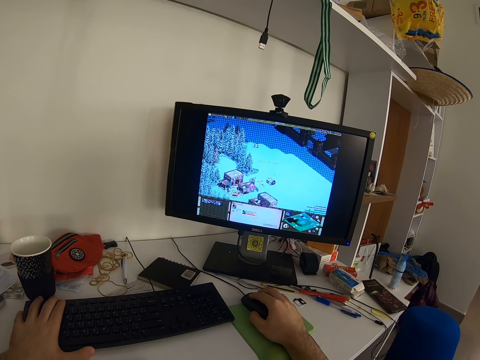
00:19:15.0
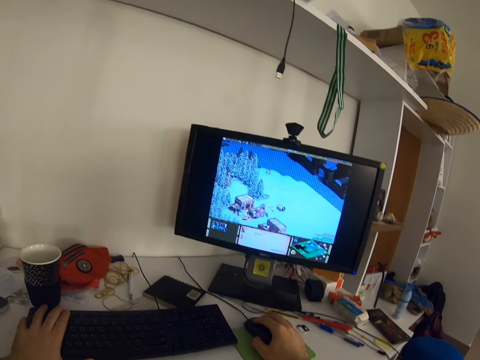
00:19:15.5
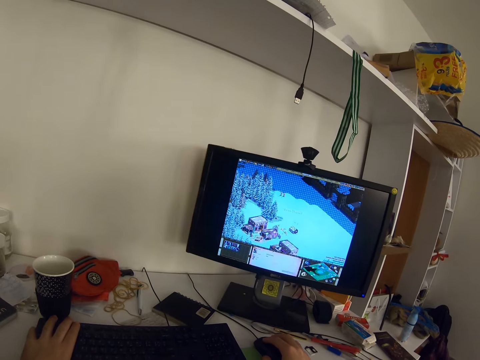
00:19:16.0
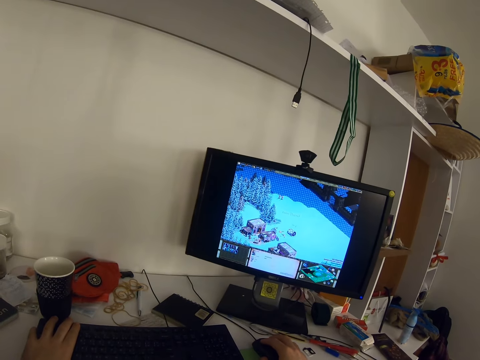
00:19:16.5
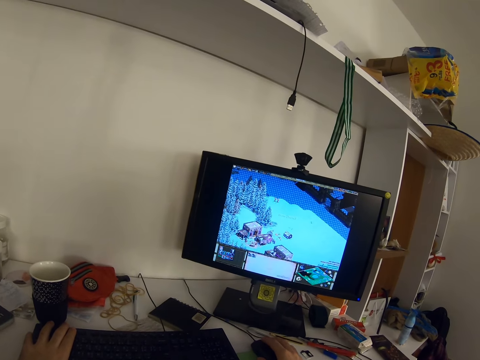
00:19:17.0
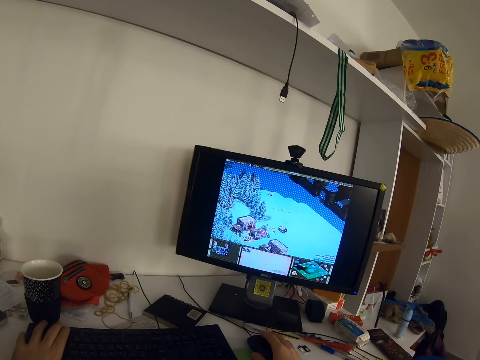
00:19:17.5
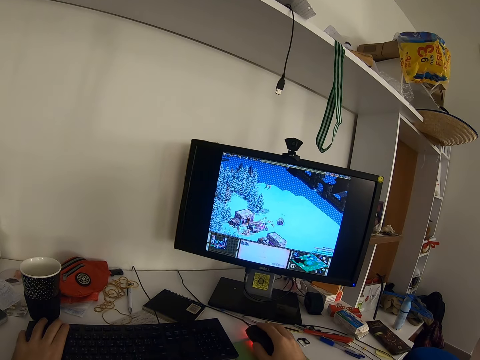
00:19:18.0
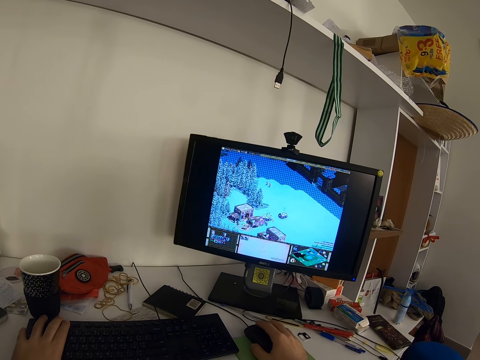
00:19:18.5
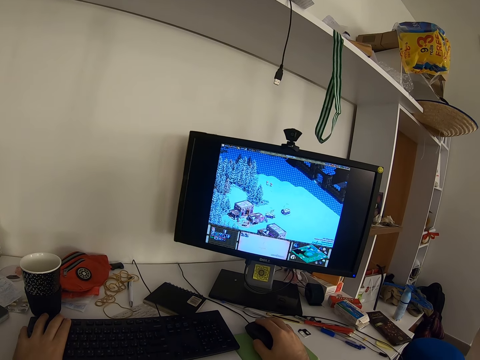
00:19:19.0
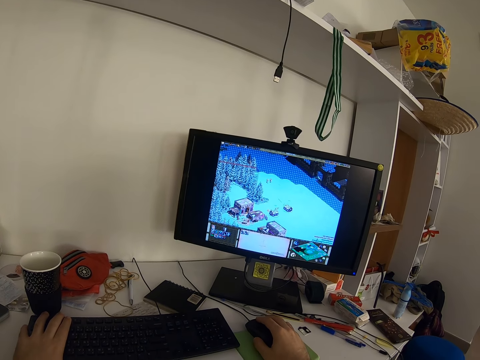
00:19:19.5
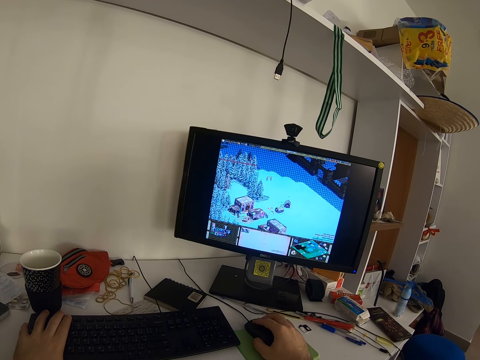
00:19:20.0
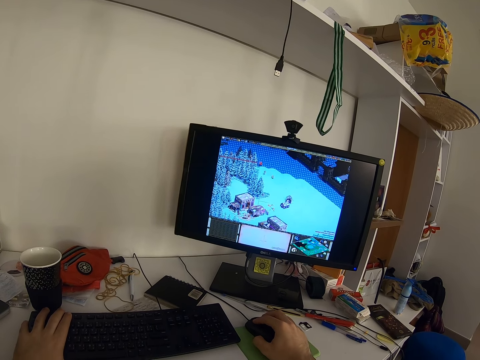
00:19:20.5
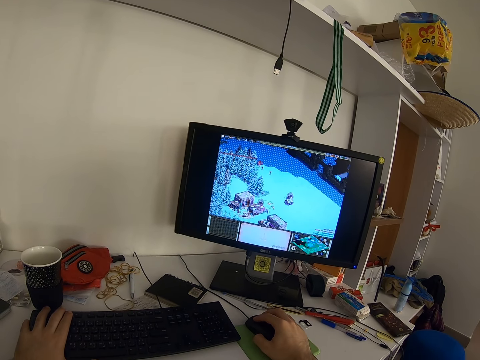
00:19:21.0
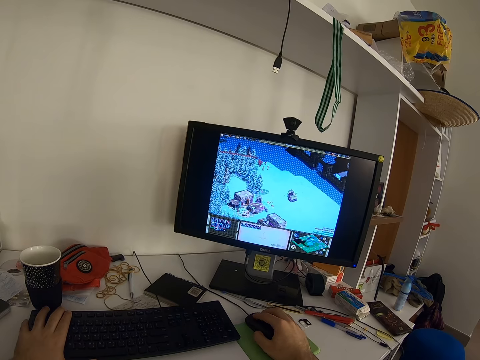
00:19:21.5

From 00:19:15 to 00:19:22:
The camera wearer moves his head.

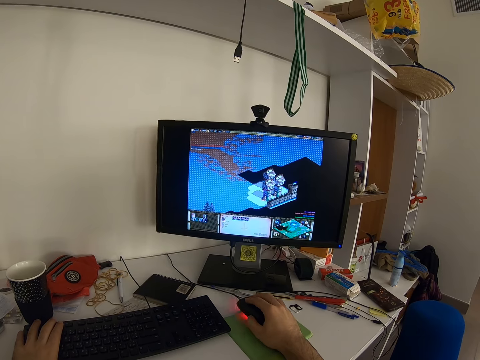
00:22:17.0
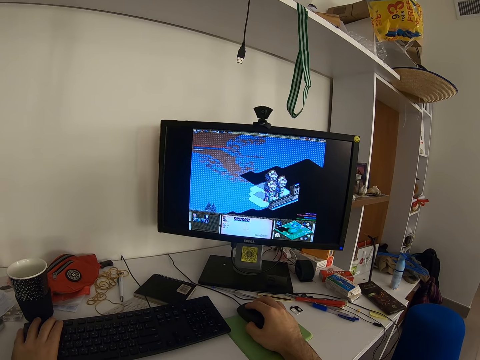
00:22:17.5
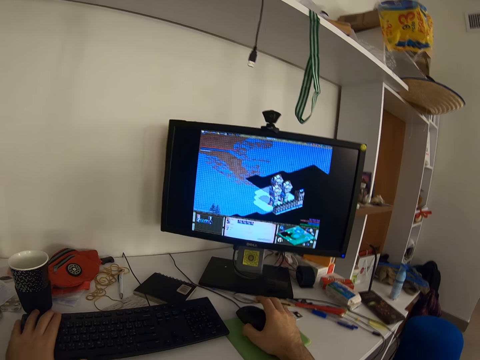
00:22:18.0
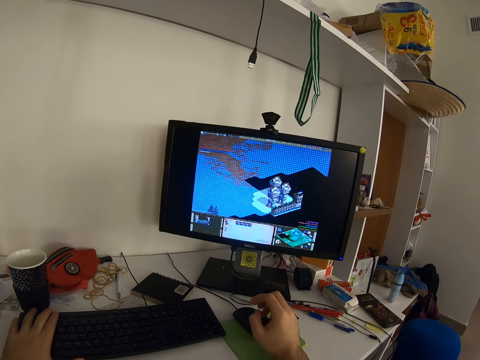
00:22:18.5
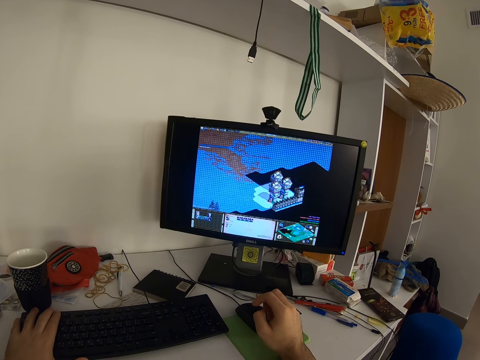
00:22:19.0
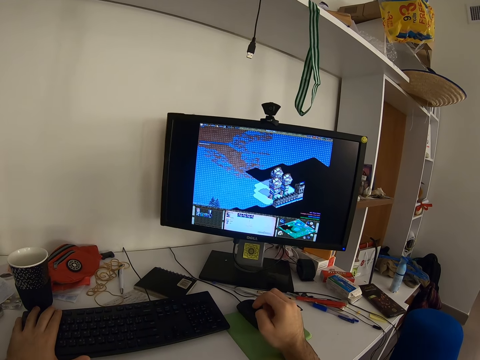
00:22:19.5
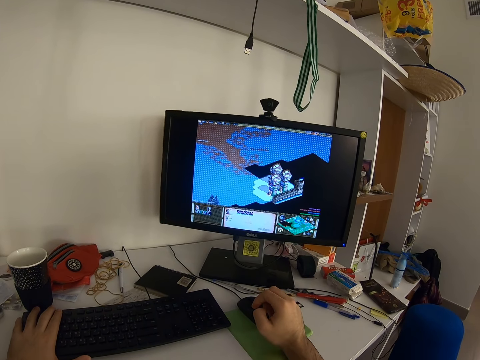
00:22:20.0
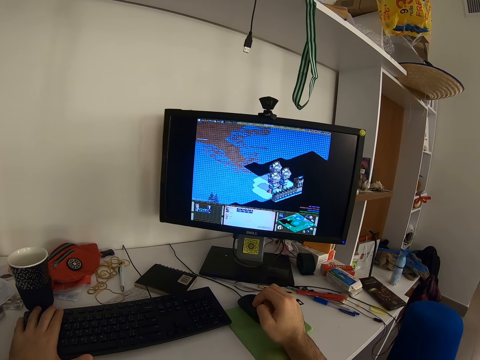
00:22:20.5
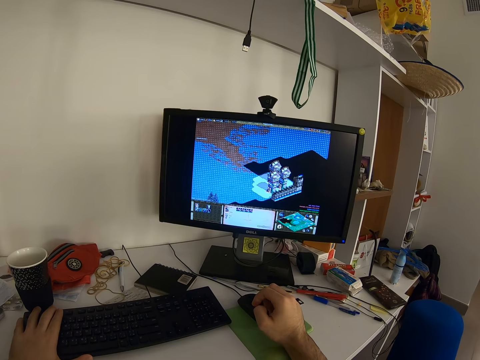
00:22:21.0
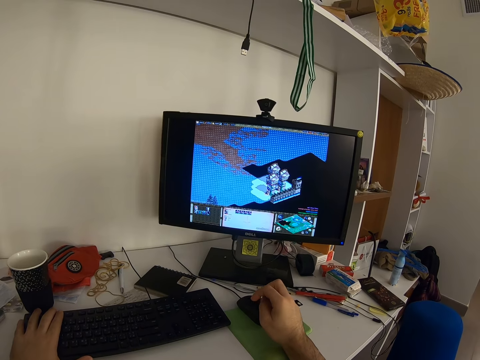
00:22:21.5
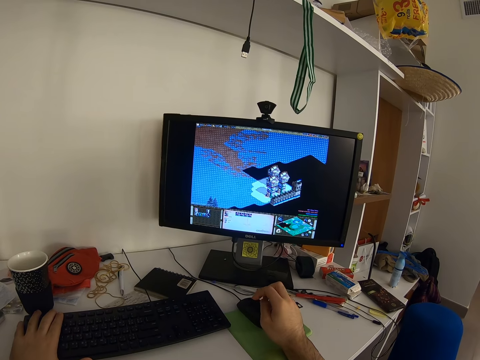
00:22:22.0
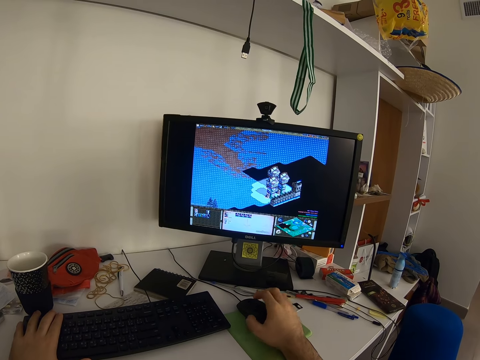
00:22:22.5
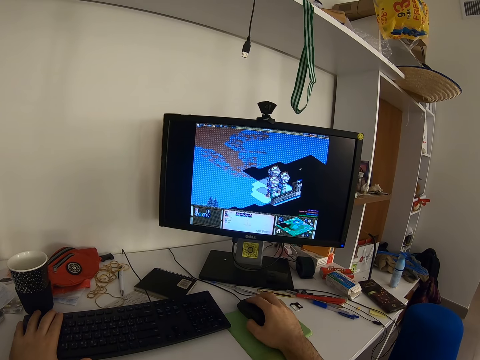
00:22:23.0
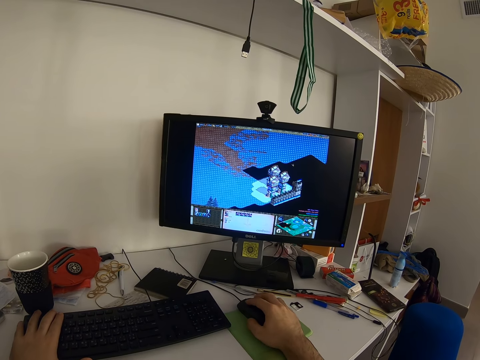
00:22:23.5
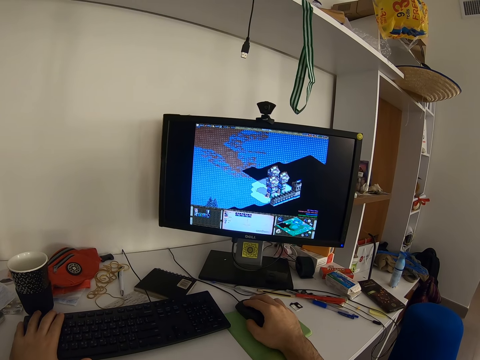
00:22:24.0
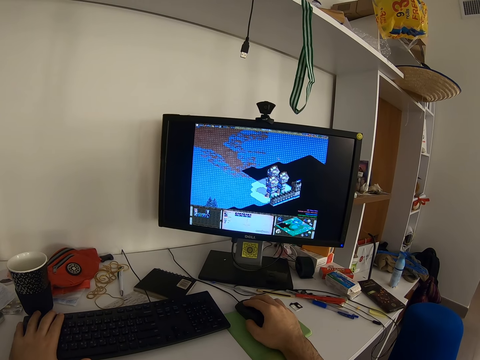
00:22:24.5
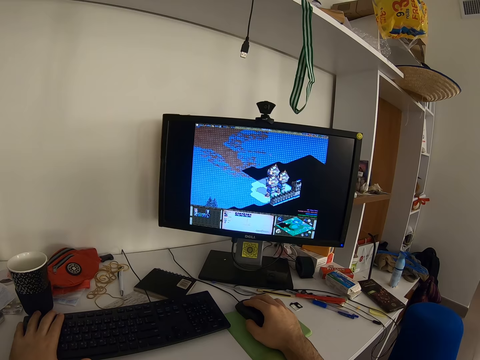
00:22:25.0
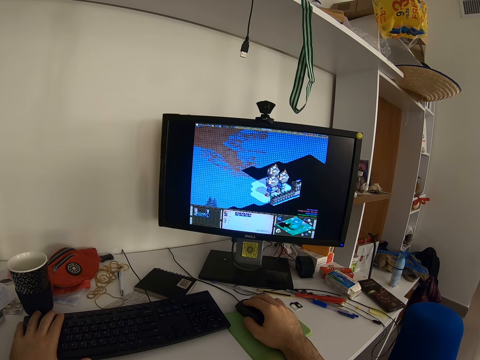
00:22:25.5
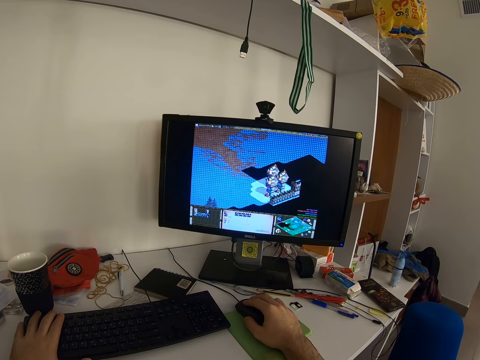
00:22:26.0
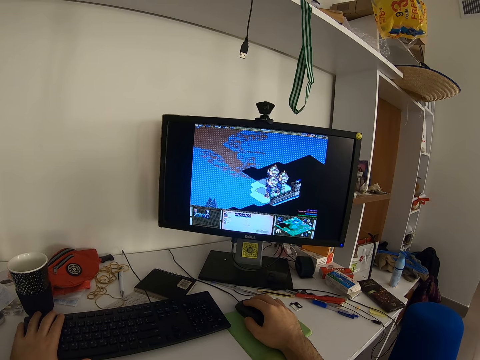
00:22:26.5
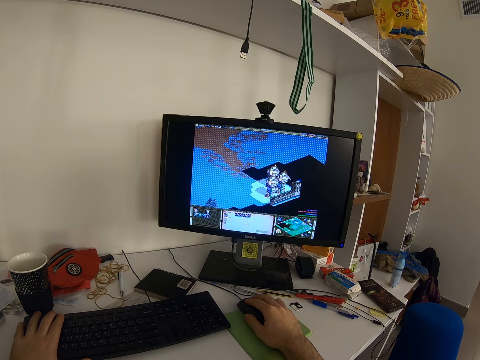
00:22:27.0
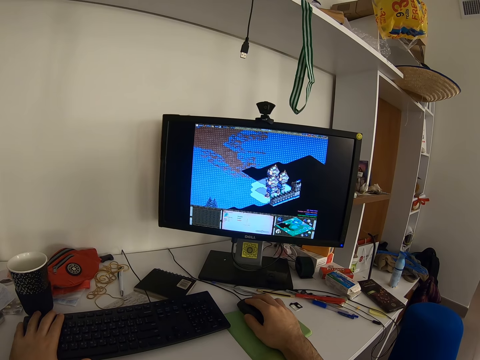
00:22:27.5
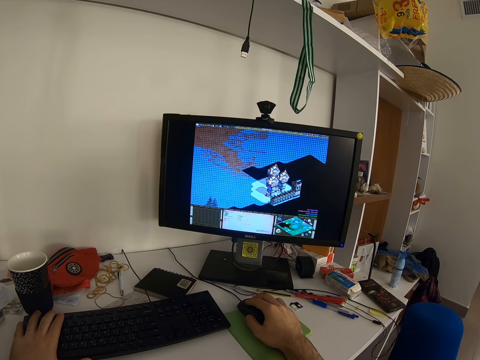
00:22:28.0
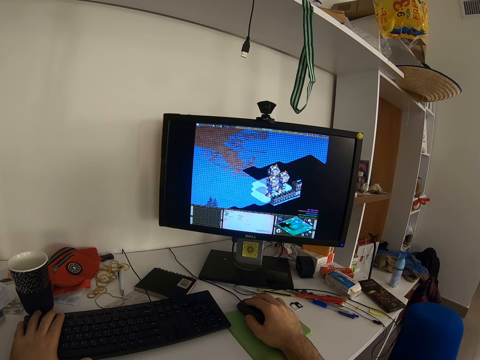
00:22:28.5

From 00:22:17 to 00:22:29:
The camera wearer stretches his fingers. He plays a video game on a desktop.

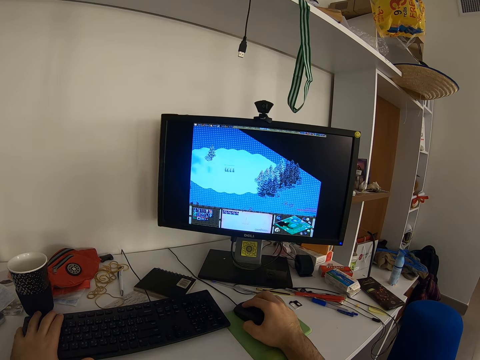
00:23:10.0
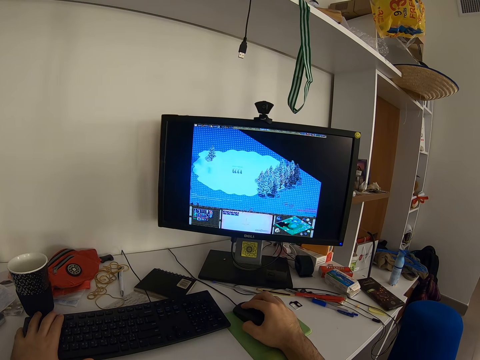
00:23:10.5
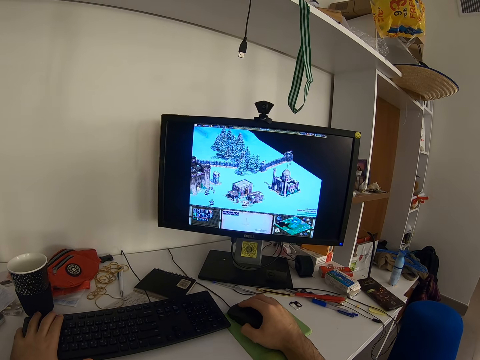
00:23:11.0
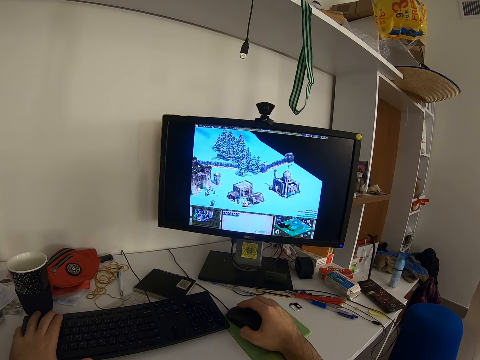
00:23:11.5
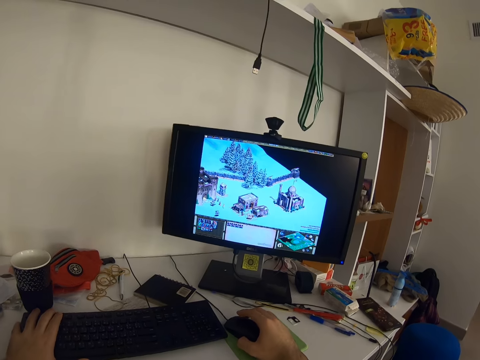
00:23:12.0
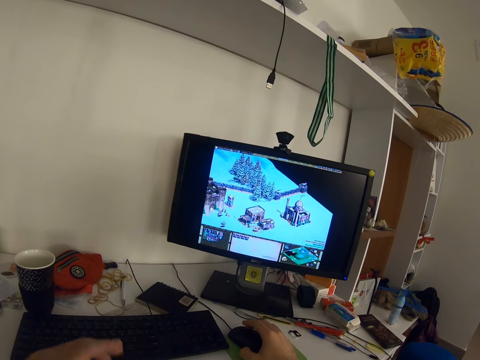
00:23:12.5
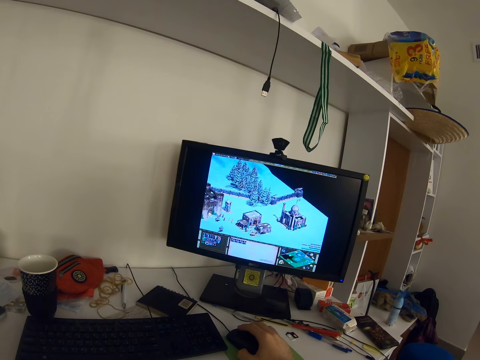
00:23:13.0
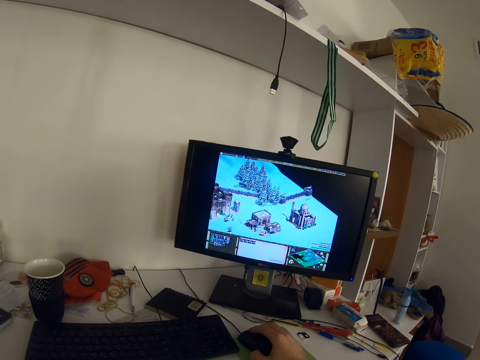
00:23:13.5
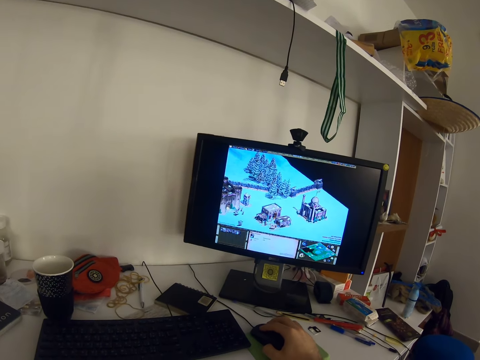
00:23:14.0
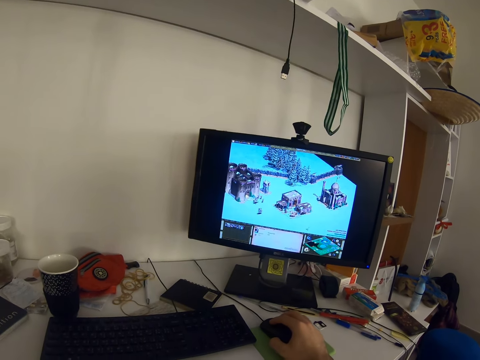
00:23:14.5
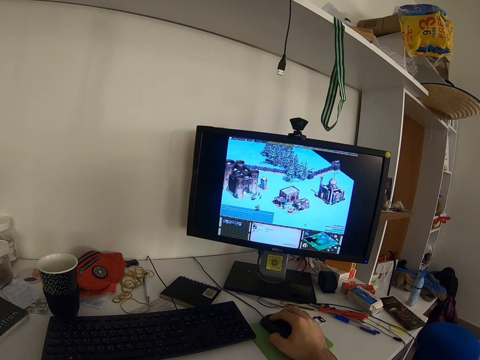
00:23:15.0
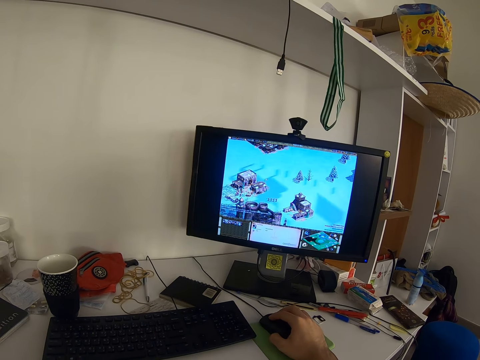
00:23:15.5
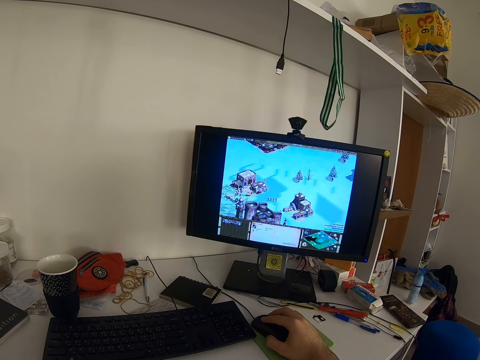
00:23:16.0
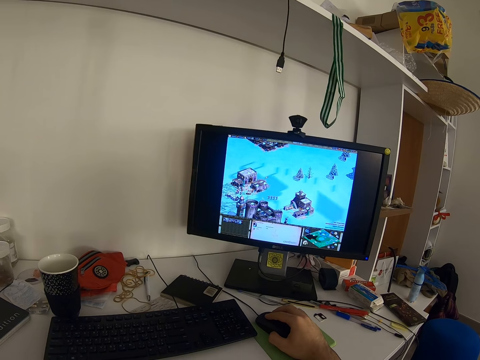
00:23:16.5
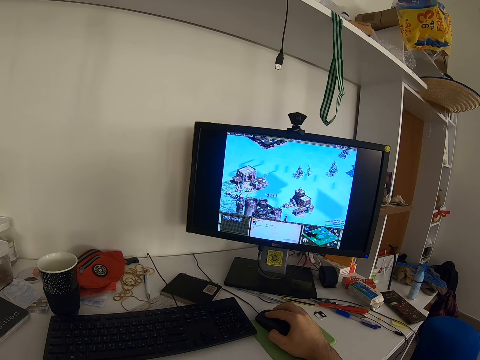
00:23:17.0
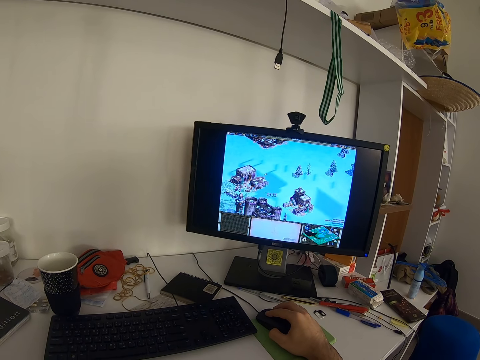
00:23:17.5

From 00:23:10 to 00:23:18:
The camera wearer lifts his left hand from the keyboard. He plays the video game on the desktop computer with the mouse.
